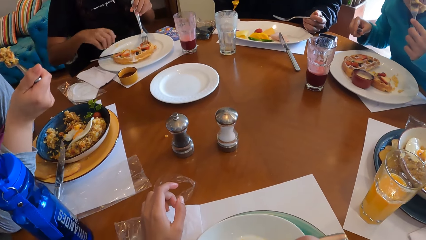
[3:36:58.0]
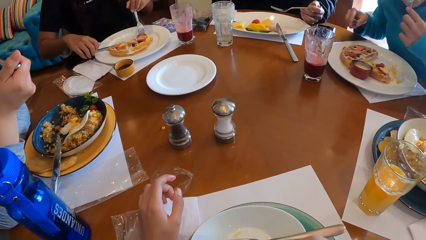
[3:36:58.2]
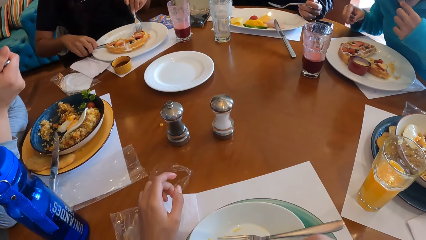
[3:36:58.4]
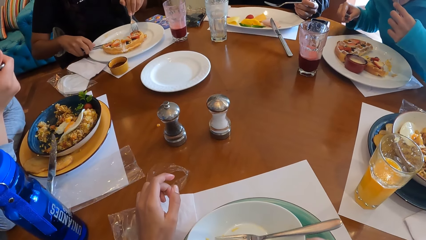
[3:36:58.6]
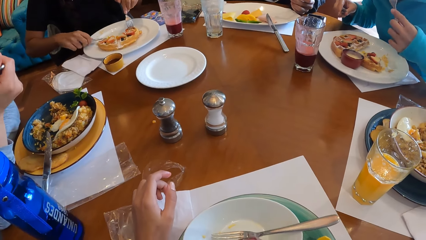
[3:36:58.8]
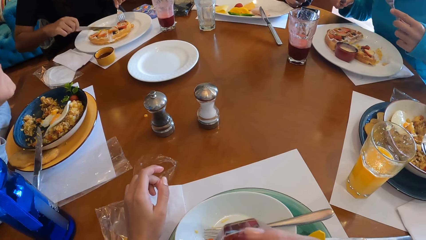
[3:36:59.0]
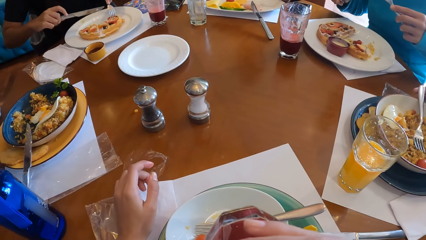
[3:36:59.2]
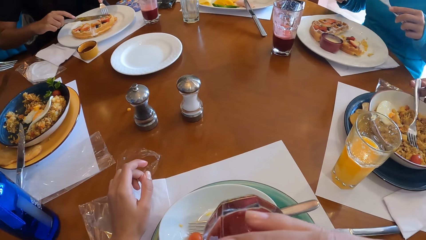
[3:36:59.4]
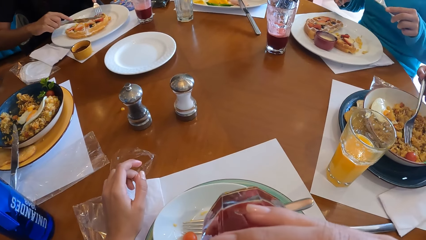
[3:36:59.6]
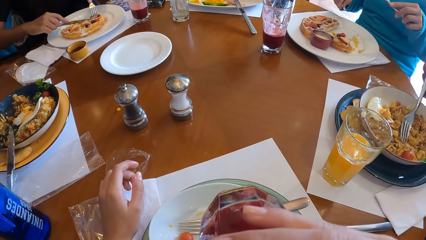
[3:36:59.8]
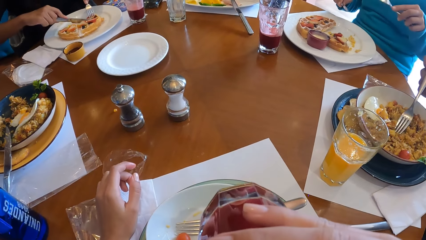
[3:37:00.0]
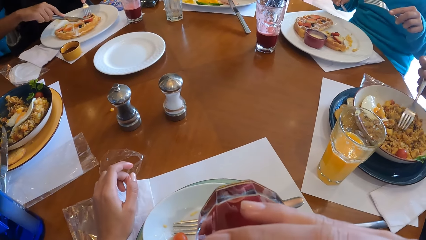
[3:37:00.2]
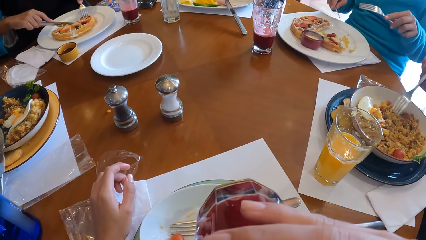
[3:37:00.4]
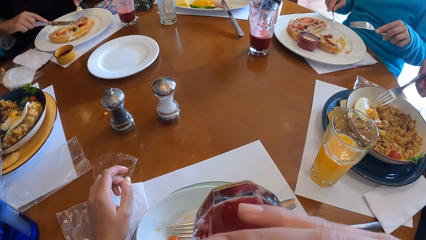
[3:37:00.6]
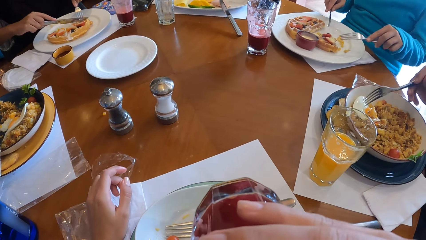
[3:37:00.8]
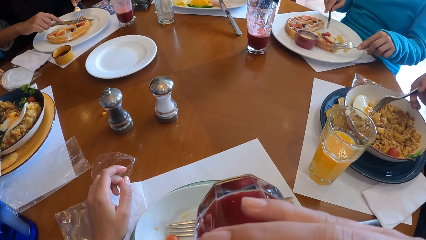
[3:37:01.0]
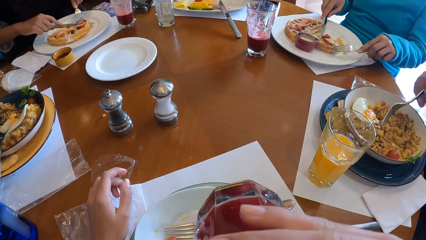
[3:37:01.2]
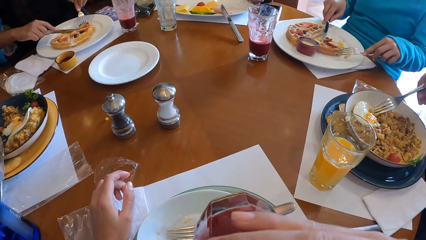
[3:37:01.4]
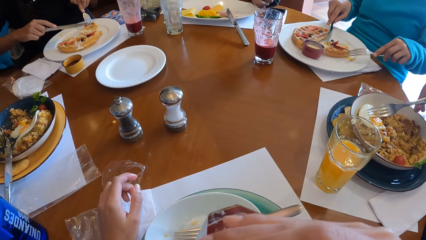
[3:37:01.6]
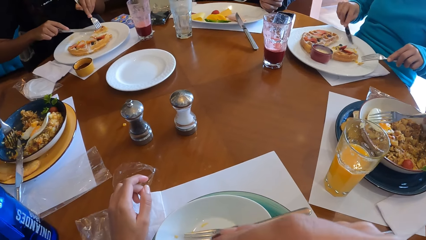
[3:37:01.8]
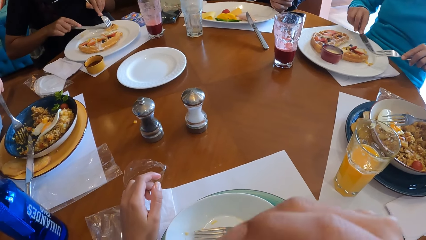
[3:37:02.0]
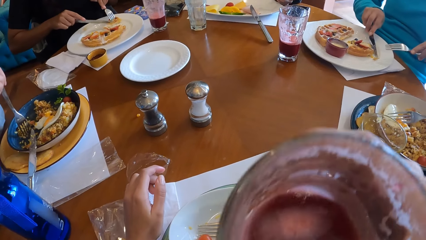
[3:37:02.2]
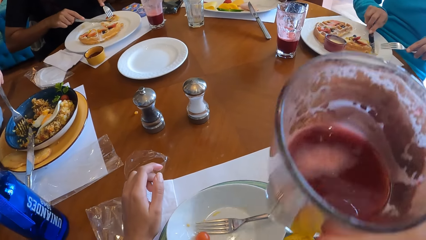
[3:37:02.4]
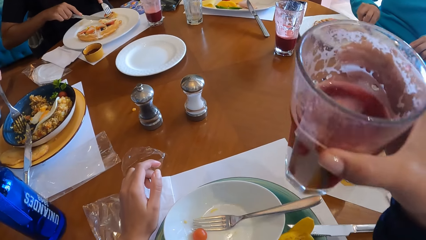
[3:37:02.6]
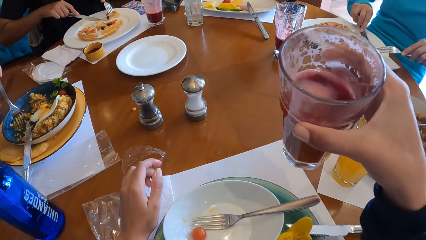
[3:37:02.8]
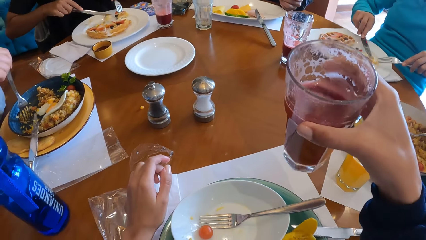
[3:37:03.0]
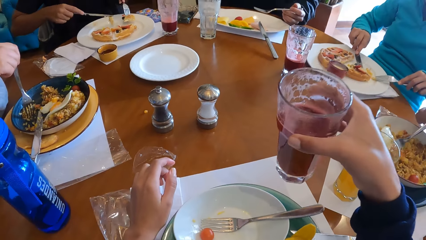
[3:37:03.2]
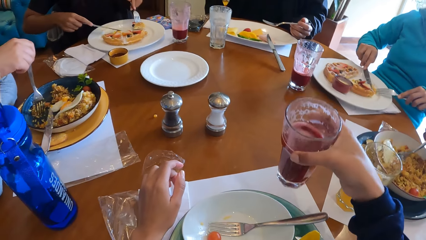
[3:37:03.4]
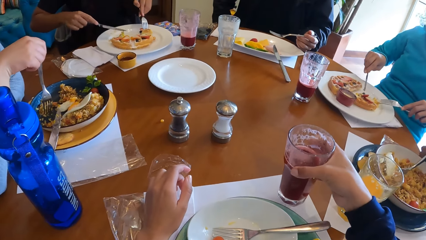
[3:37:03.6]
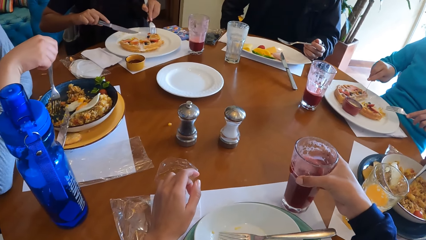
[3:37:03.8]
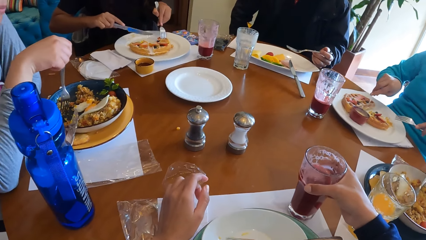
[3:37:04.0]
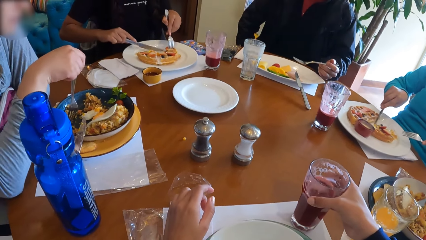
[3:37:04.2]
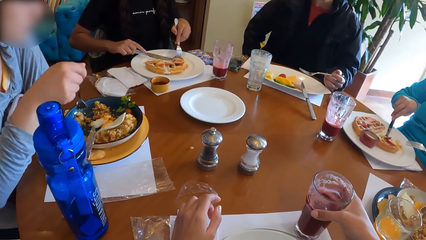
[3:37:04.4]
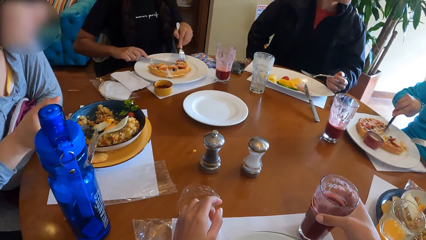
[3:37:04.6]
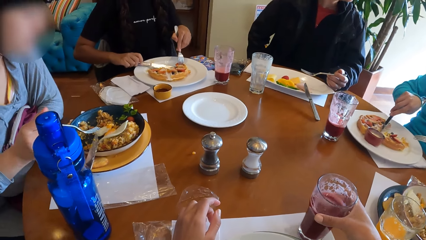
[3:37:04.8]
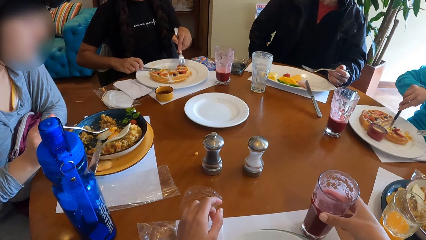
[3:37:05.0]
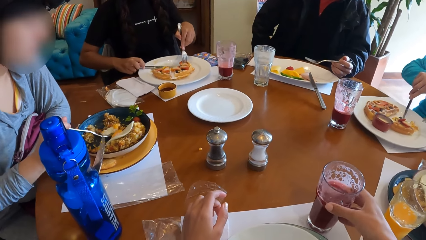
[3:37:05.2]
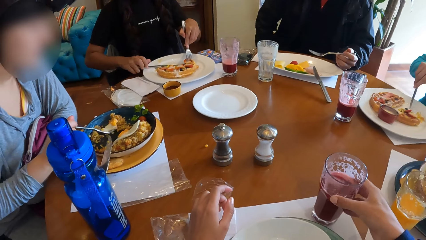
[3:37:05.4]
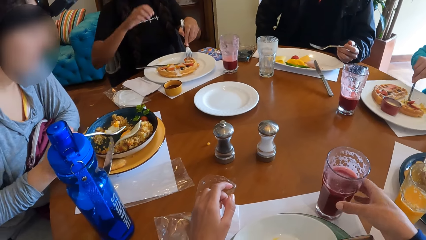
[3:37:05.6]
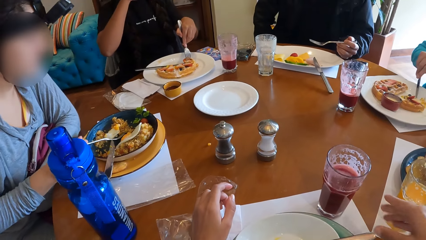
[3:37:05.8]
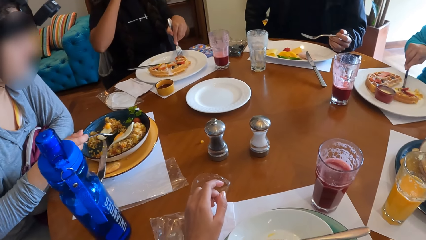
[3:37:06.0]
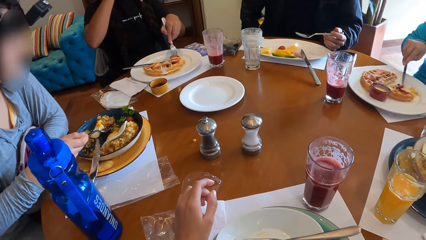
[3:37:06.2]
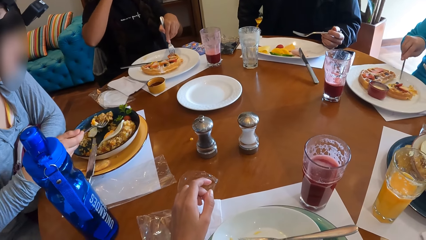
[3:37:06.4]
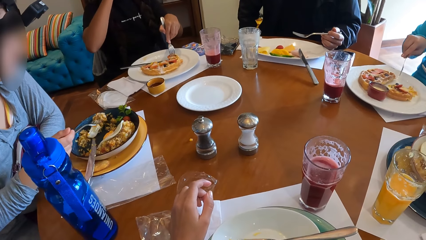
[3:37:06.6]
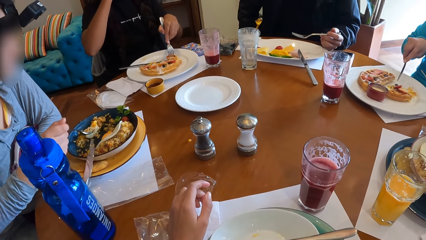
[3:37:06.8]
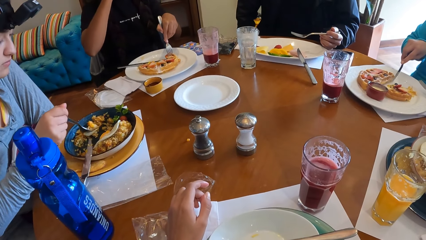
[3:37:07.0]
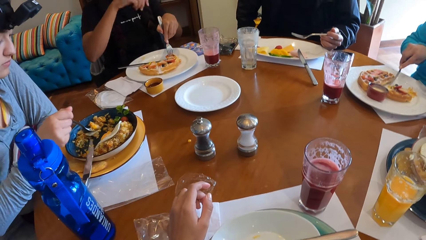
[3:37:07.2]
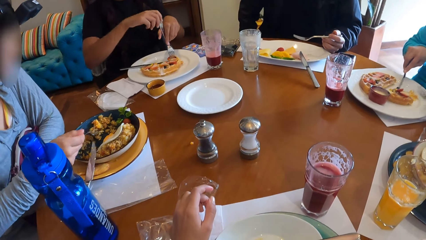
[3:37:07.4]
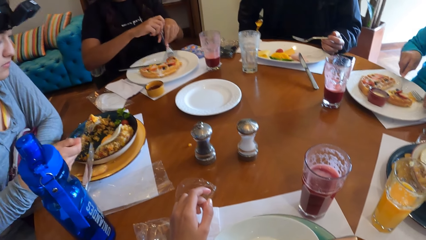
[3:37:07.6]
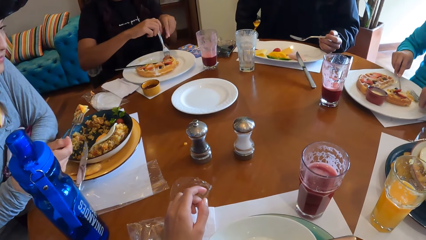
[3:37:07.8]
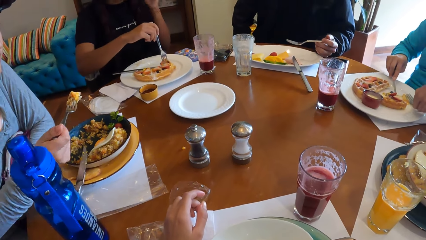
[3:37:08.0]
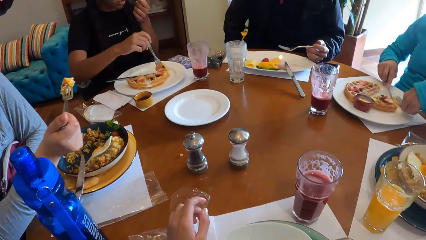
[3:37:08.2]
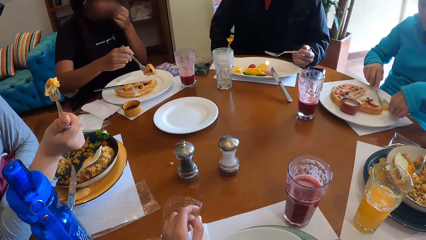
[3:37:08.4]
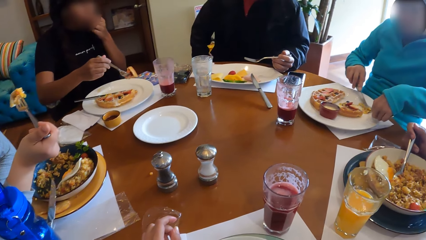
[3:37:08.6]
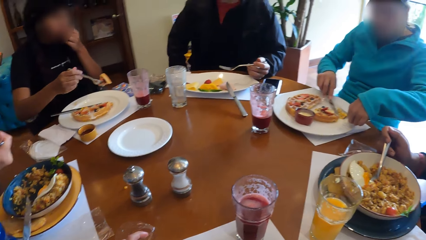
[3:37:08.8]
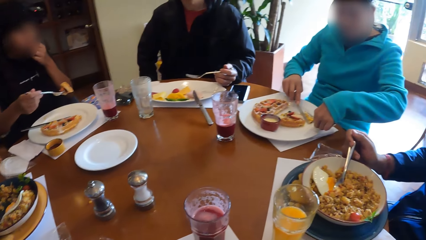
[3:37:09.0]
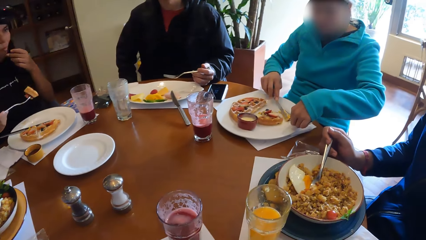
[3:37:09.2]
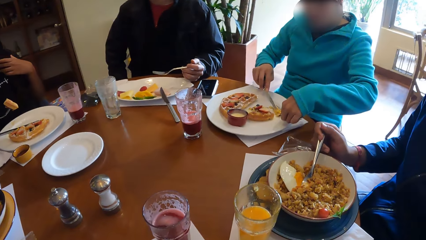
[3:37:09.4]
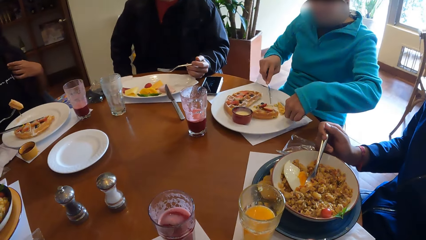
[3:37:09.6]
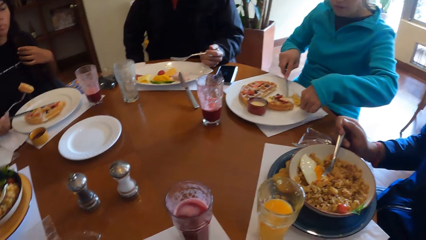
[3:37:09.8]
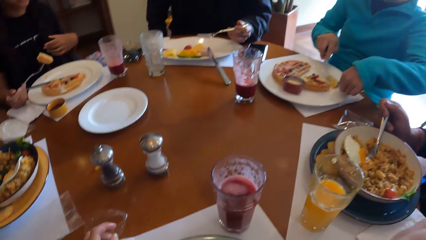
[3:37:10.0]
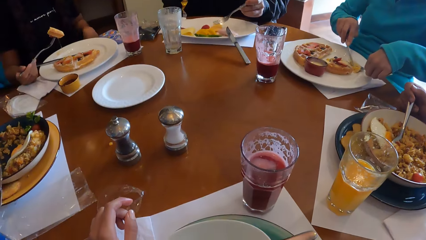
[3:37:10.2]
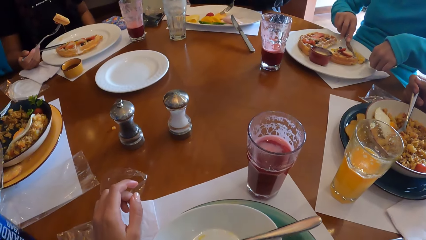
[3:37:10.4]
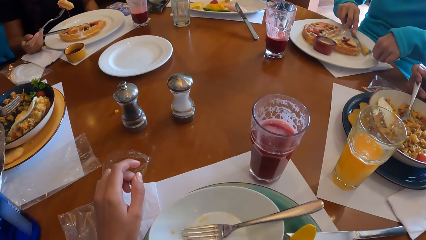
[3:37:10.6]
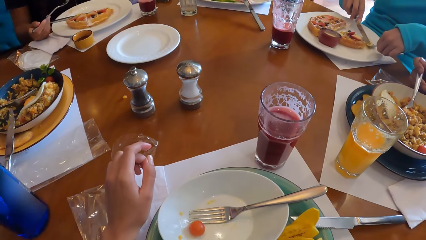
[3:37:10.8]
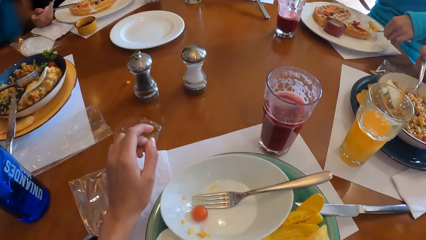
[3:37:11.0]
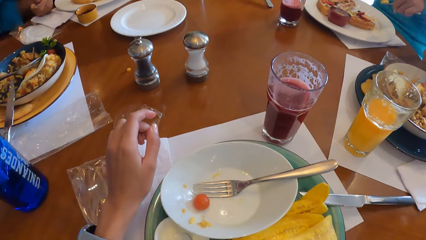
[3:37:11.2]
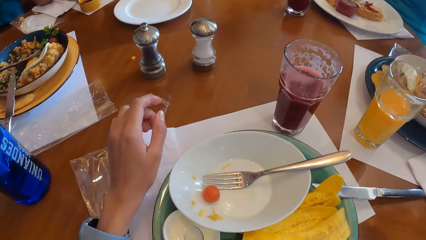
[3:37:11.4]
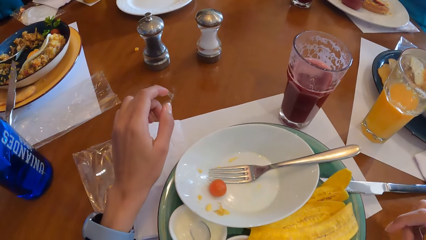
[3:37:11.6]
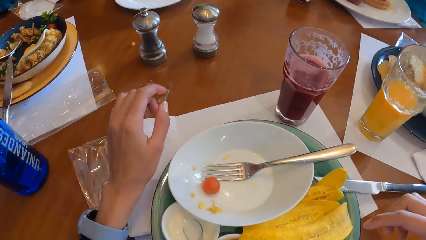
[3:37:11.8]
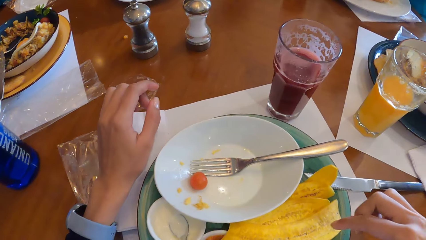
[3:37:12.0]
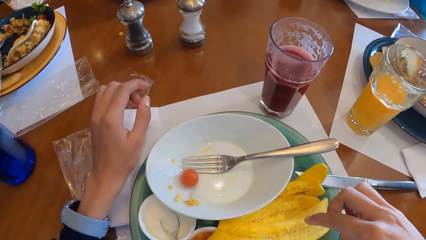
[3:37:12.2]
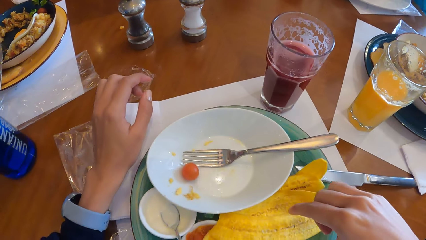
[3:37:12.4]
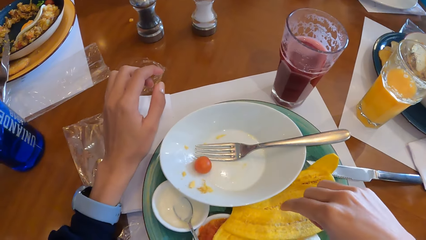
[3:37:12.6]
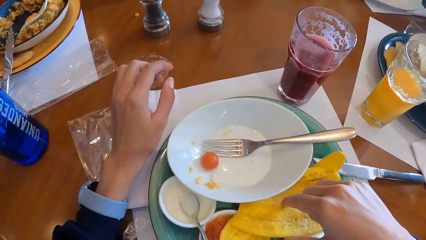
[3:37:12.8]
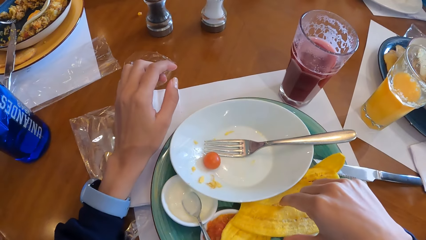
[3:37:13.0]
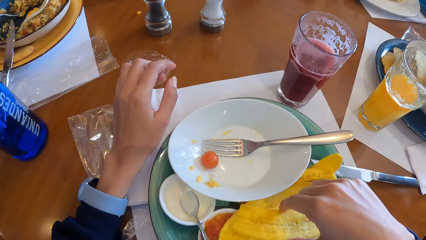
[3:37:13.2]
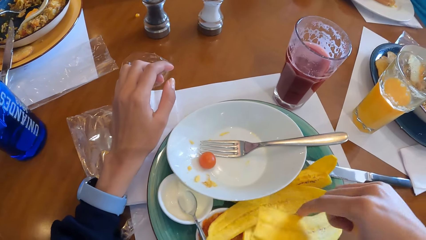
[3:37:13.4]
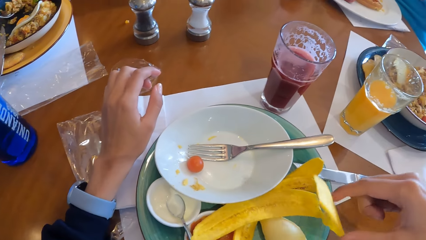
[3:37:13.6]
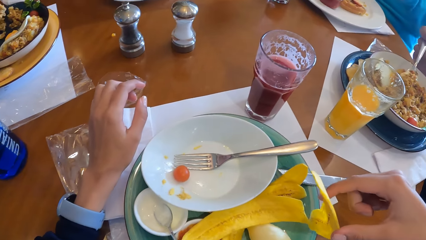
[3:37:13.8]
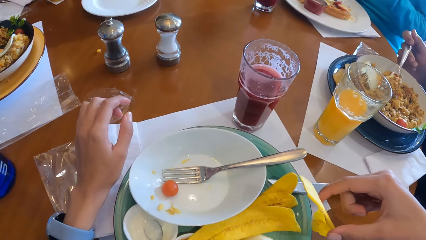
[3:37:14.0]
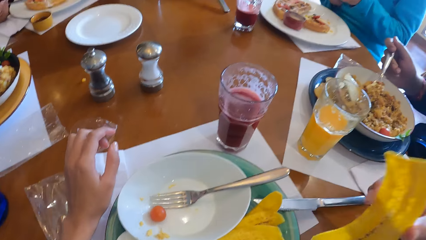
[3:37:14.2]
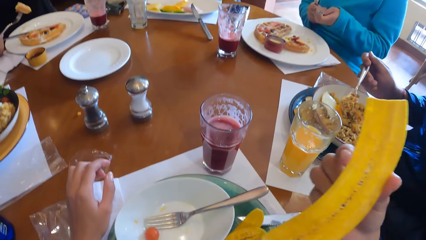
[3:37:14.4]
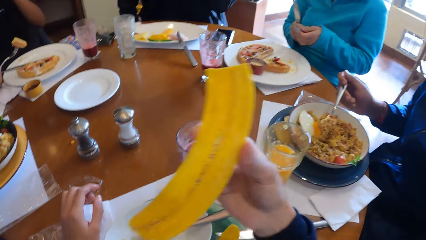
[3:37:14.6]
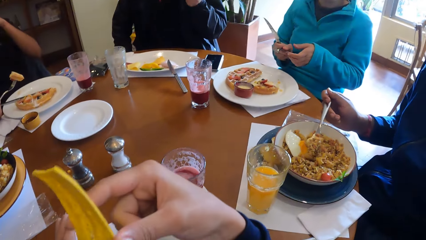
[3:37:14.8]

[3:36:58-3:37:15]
A woman holds her fork with her left hand. A man eats food in a spoon. A lady eats food in a spoon. The woman picks up a knife on the plate with her left hand. She cuts her pie or pizza with the knife in her right hand. Another man stirs food in the plate with a fork spoon, pulls a pizza piece on the plate with the fork spoon and a dinner knife, and cuts the pizza with the dinner knife. The first man holds a fork in his hand. The woman cuts the pizza in the plate with the fork spoon and the knife. She places the knife on her plate with her right hand. The camera wearer places the cup of juice on the table with her right hand. The woman lifts her hand. The lady scoops food in the plate with the fork spoon. The woman holds the fork with her right hand, shifts the fork spoon from left to right hand, lifts her hand to her face, and scoops a pizza piece from the plate with the fork. The first man cuts the pizza into pieces in his plate. The lady eats food in her spoon. The other man scoops food from the plate with a spoon. The lady stirs food in the plate with the fork spoon. The camera wearer picks up a plantain chip in the tray with her right hand. The lady scoops food with a spoon.
